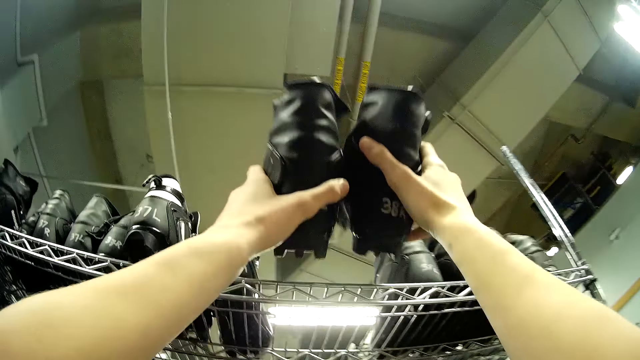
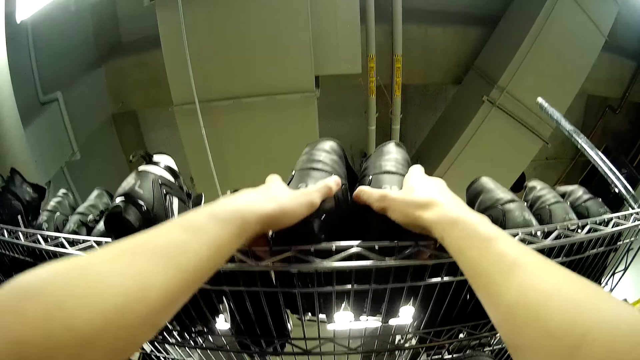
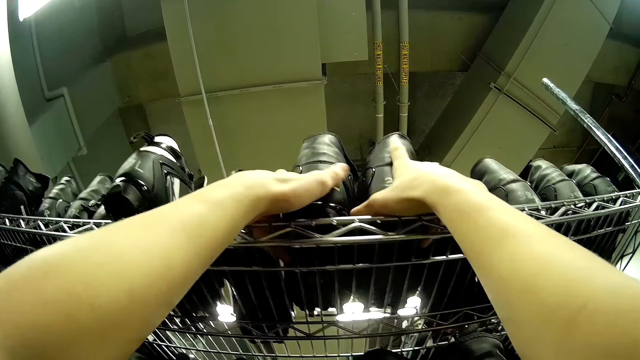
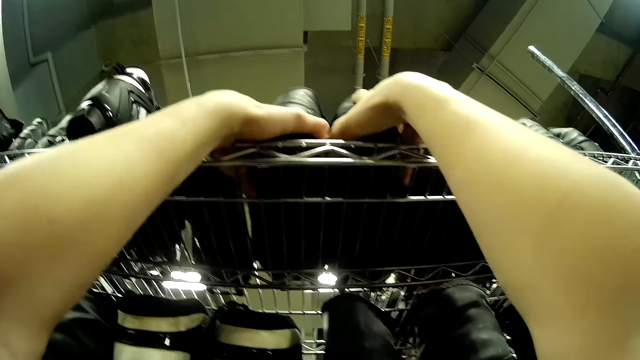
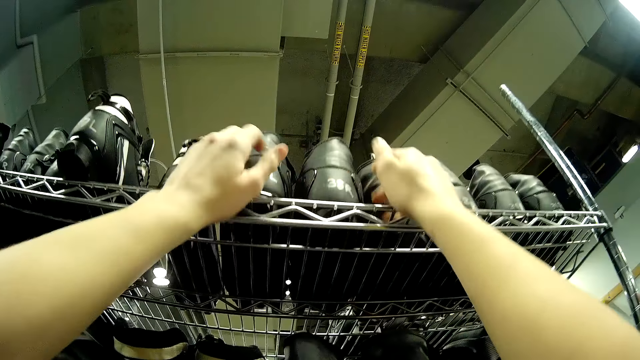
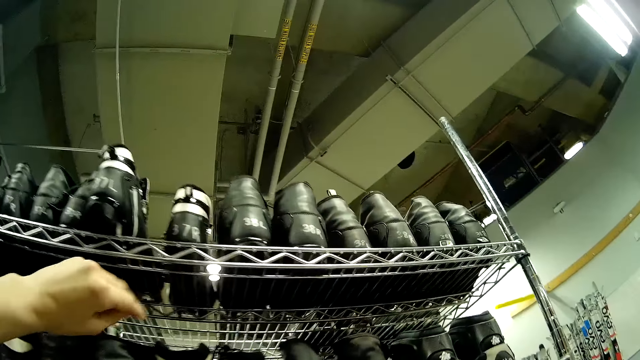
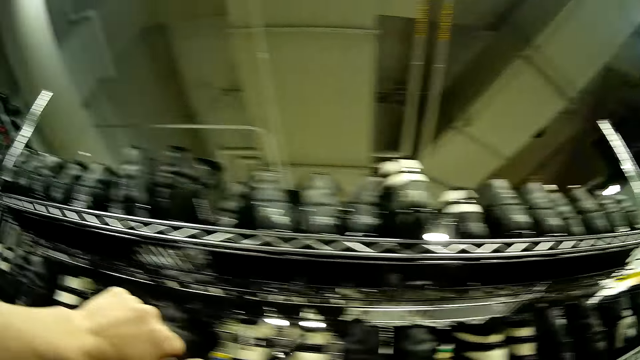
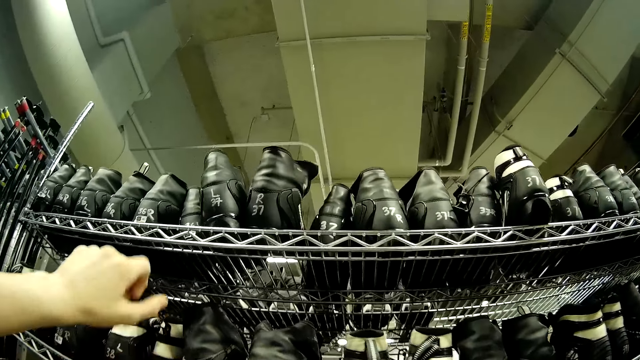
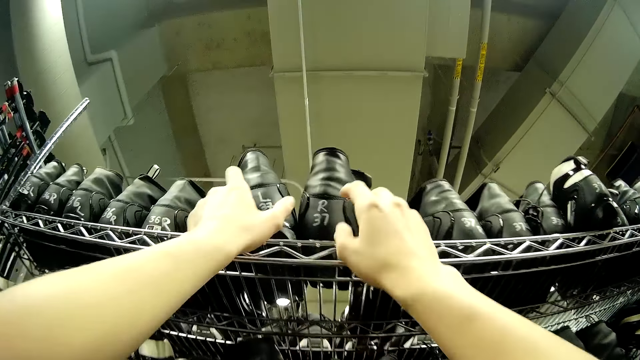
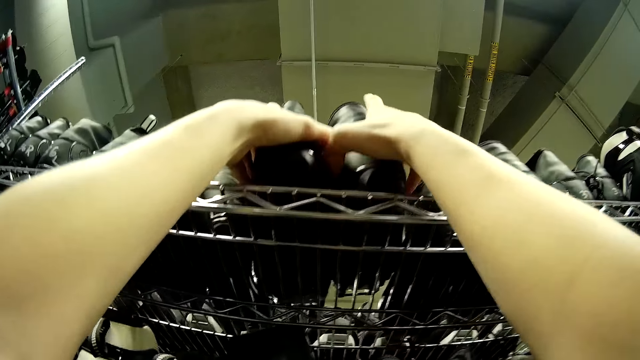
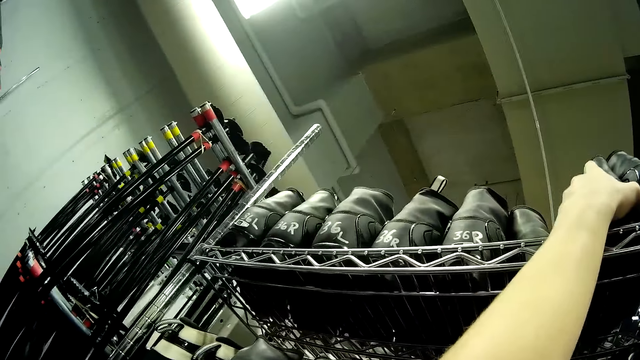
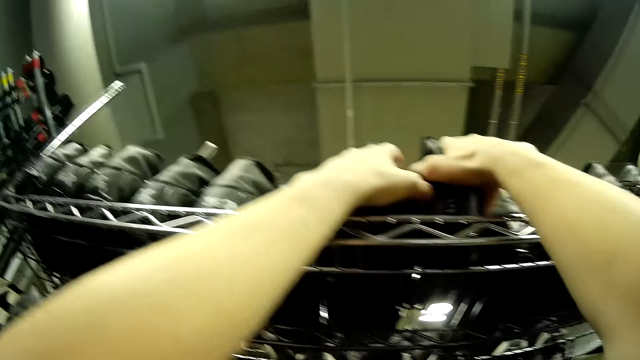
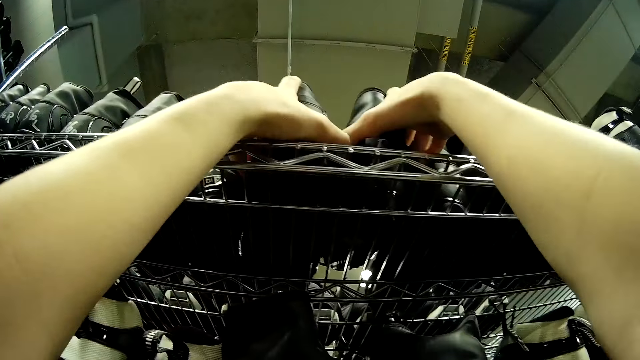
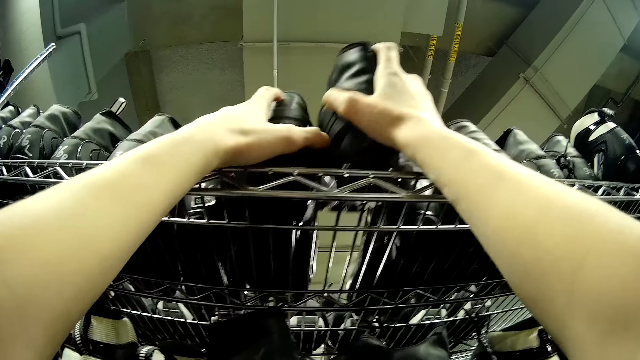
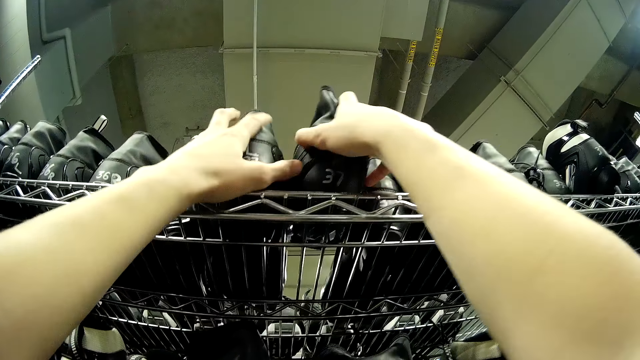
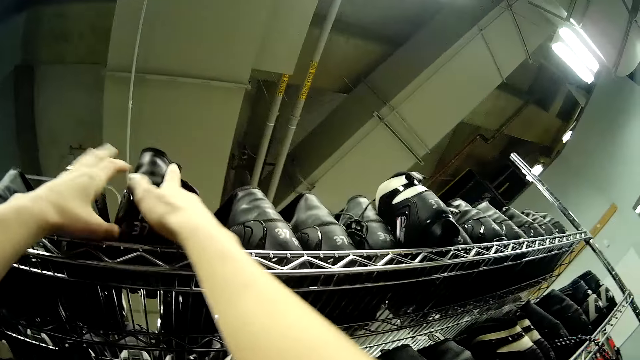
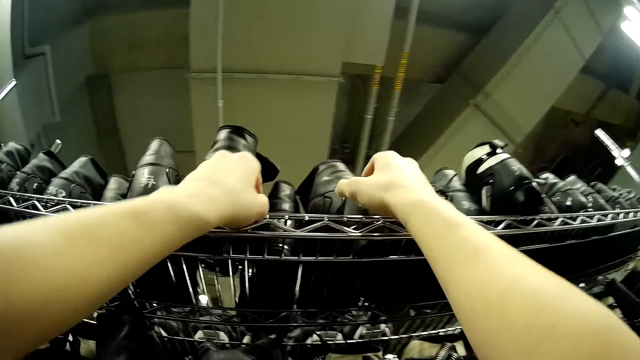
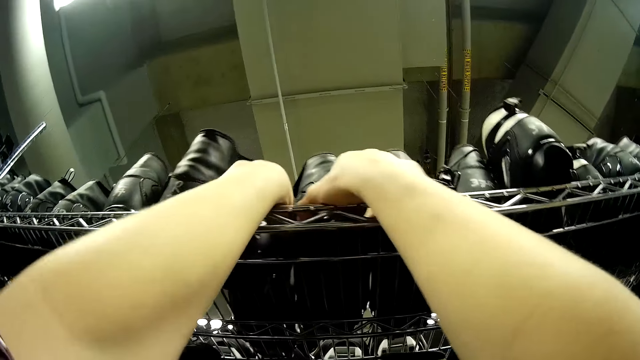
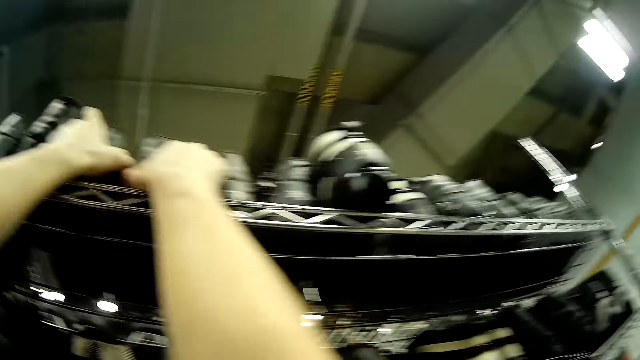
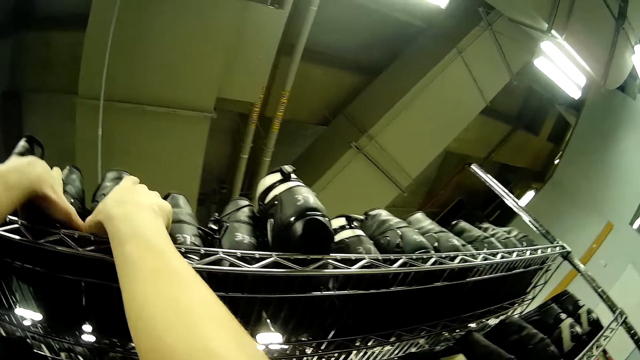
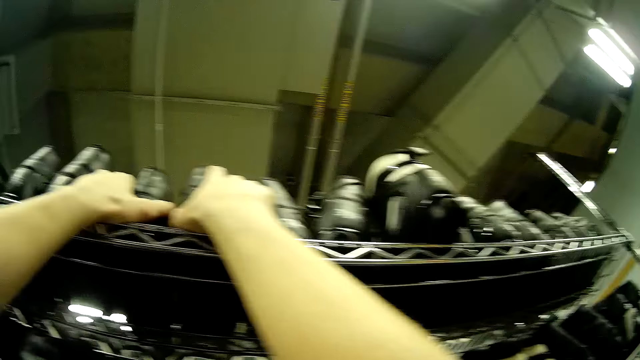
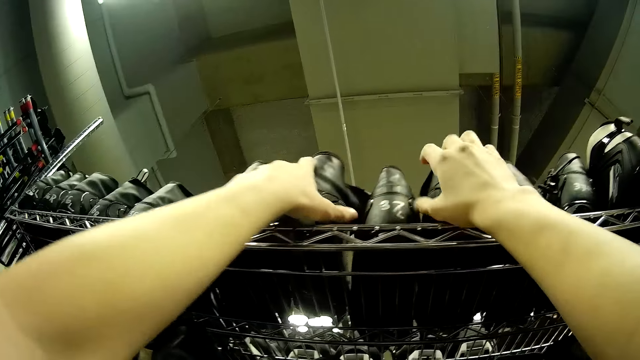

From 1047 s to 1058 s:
The camera wearer drops the ninth boot on the first boot rack. They adjust the boots on the first boots rack.

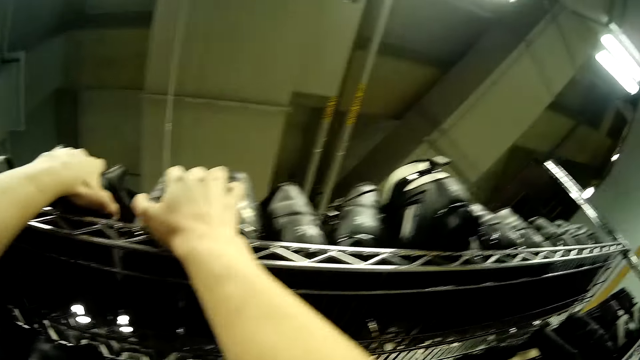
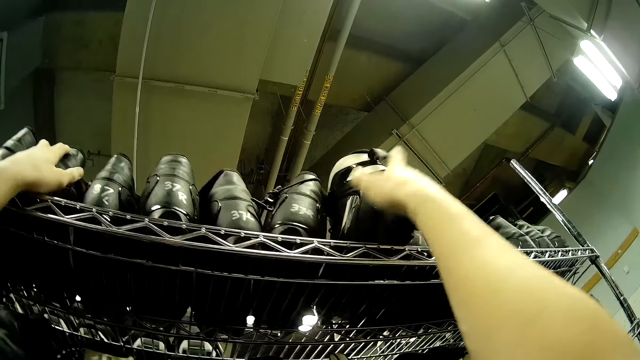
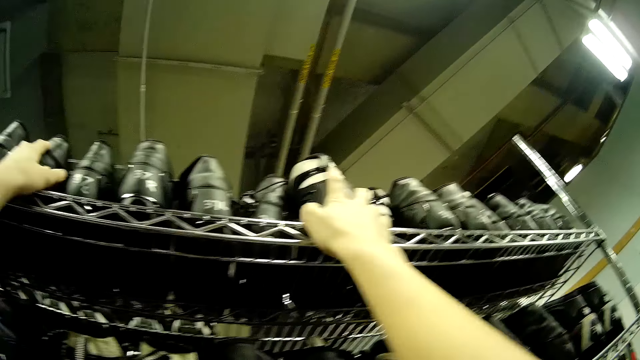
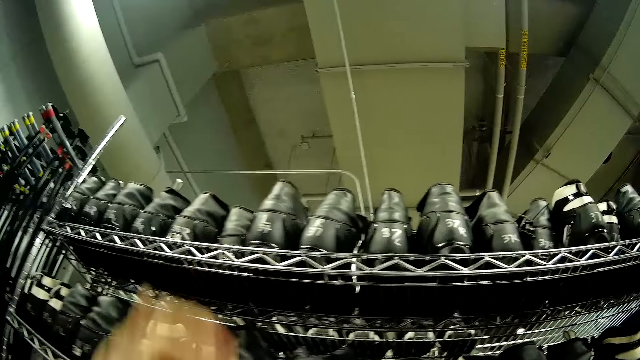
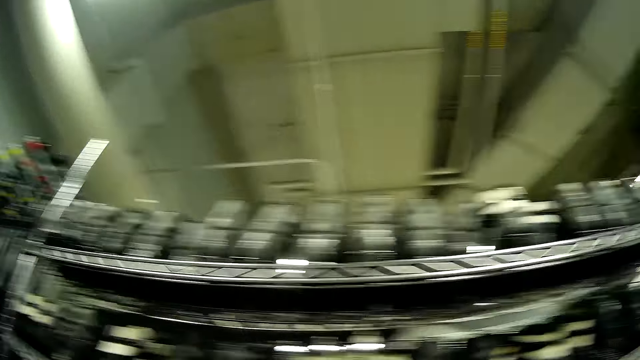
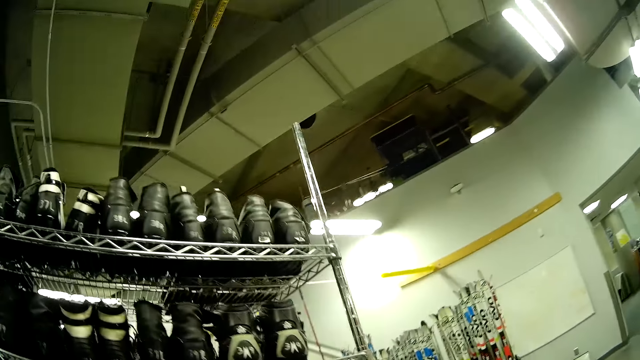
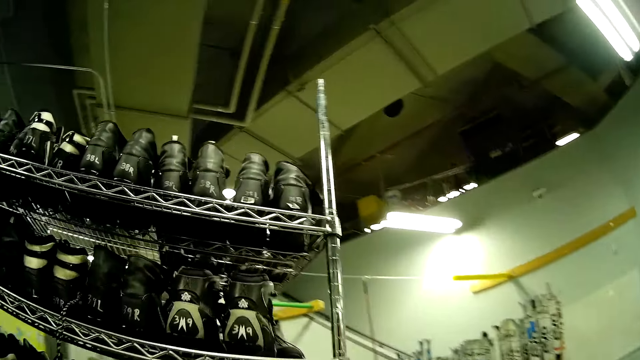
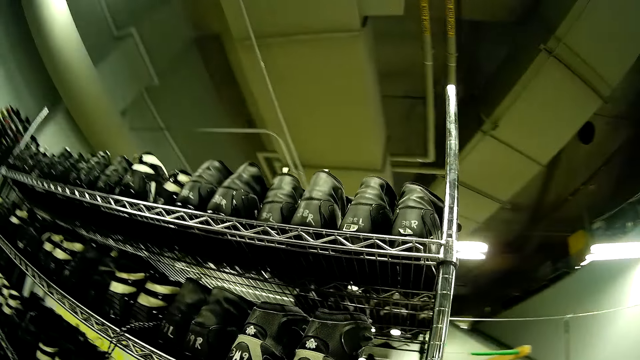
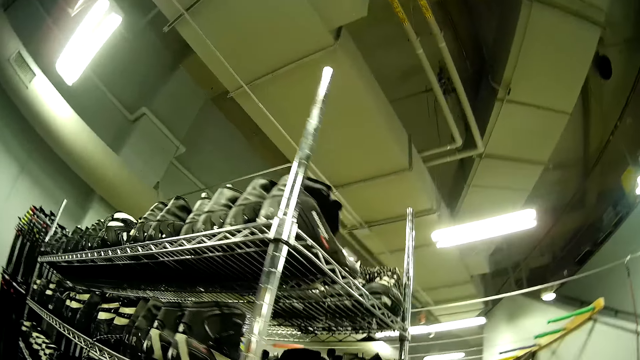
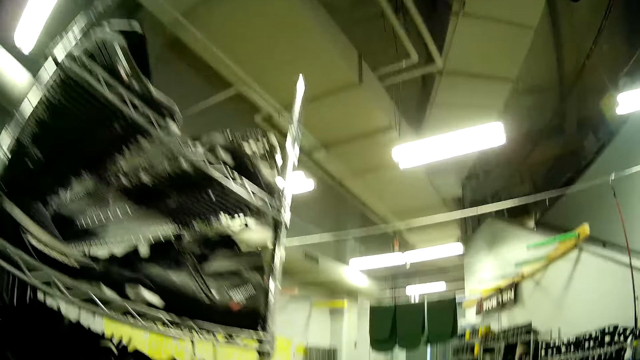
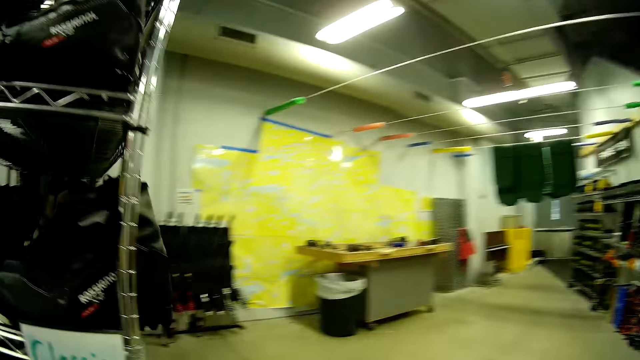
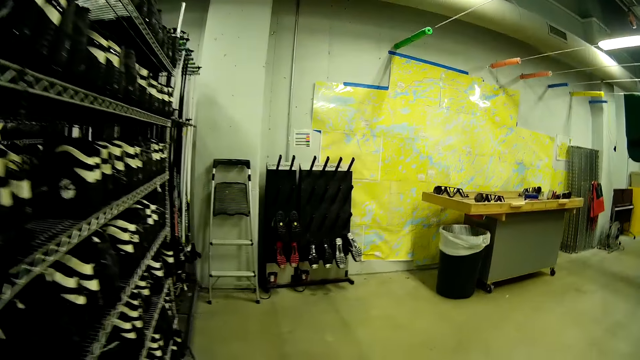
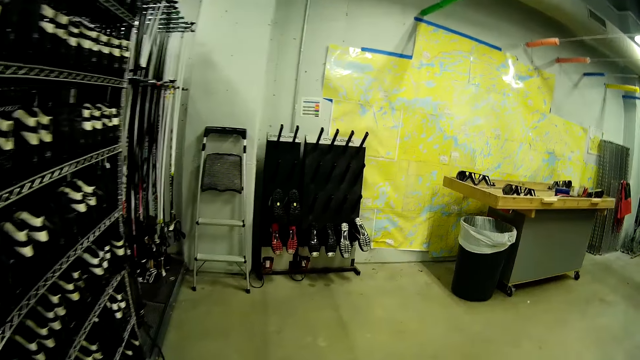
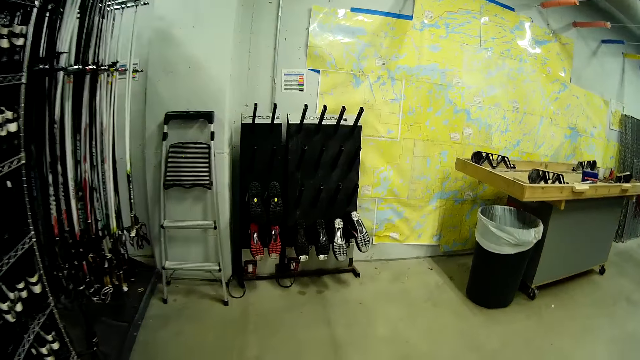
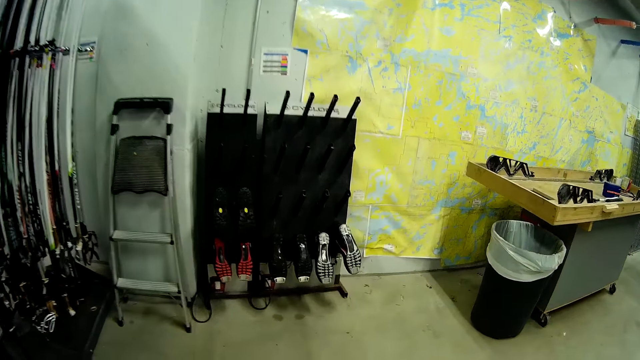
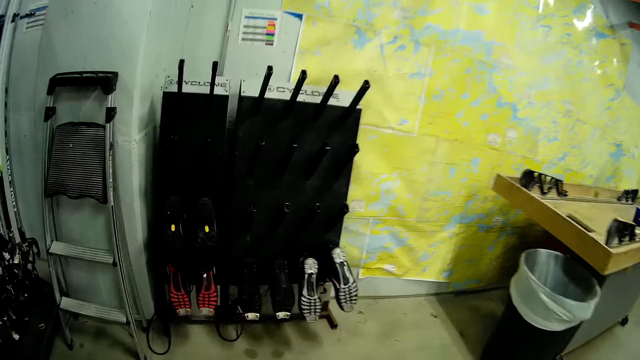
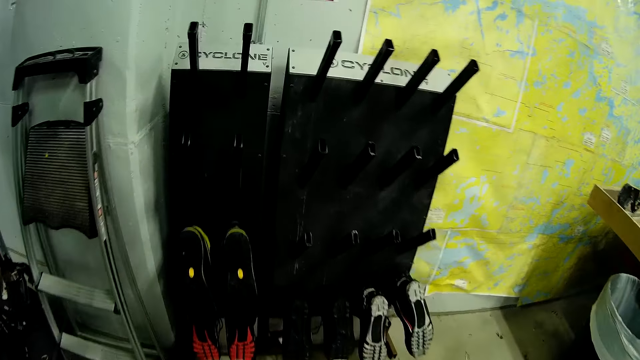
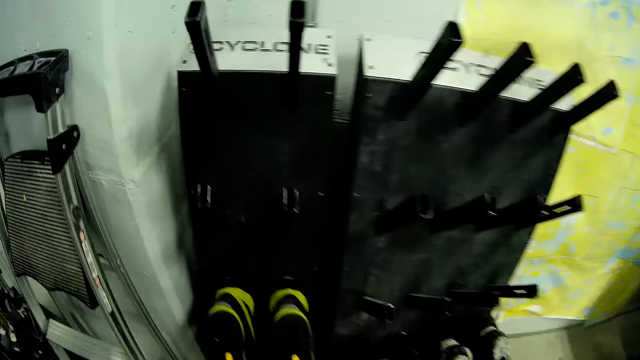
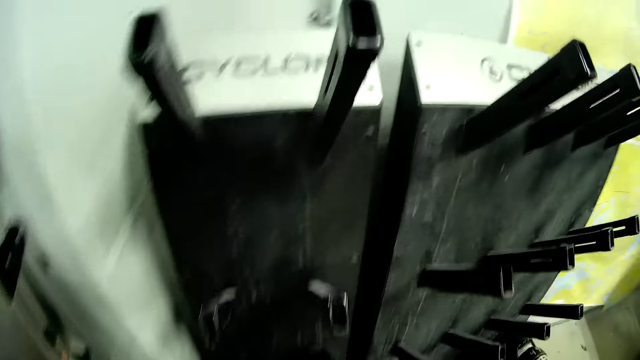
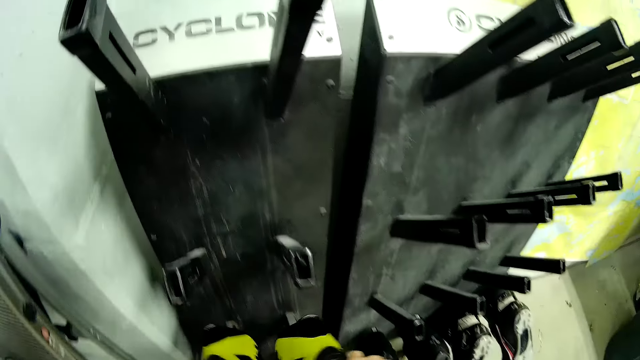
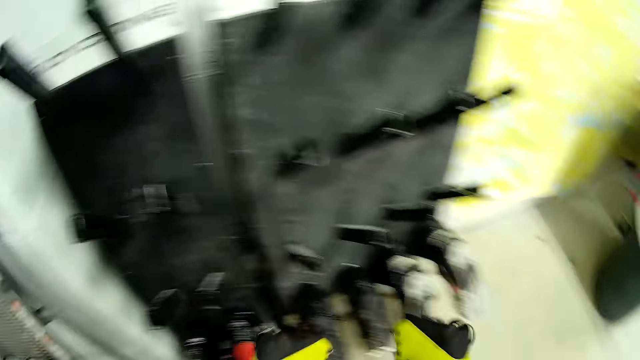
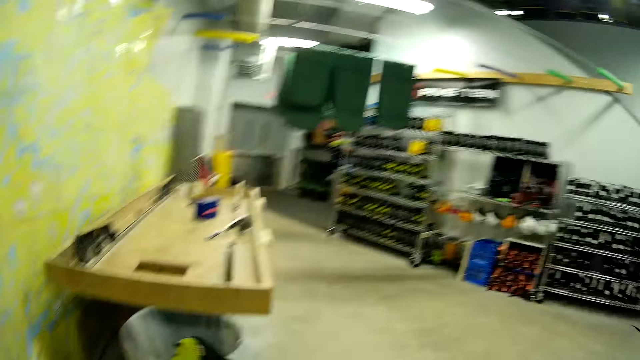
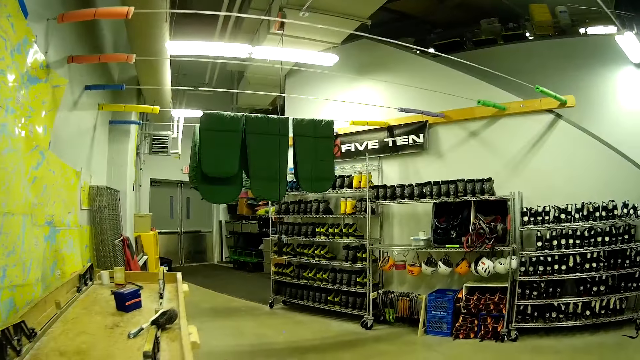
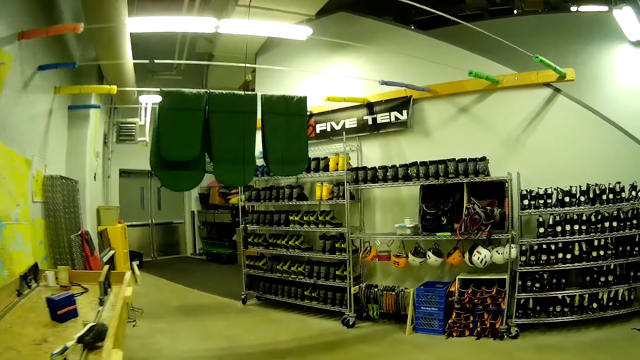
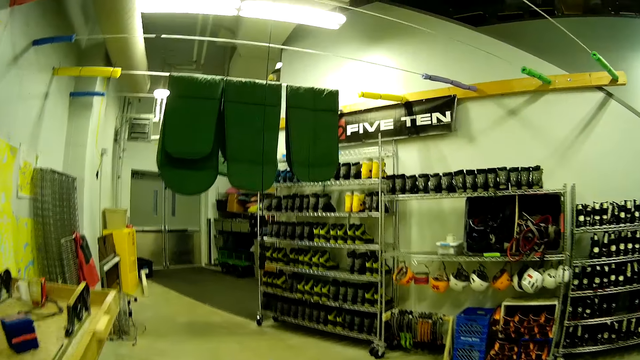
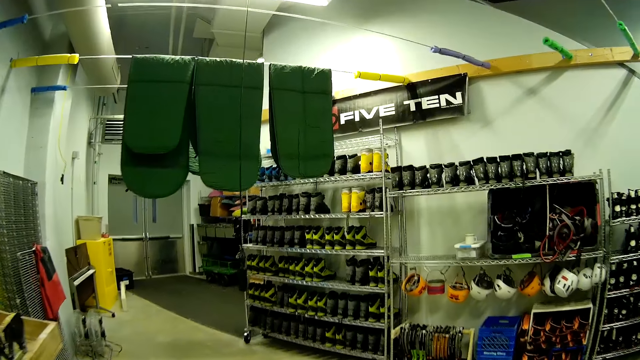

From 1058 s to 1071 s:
The camera wearer walks across the store. They carry a tenth boot. They remove shoes from the boot dryer. They walk across the store.
